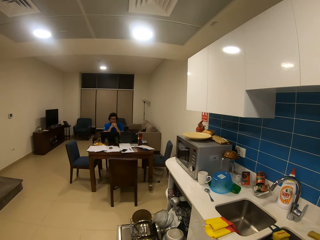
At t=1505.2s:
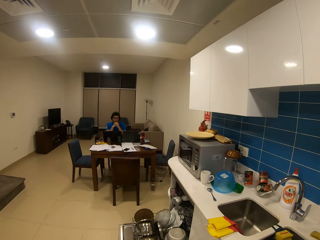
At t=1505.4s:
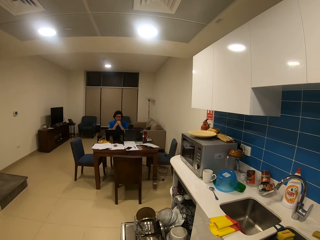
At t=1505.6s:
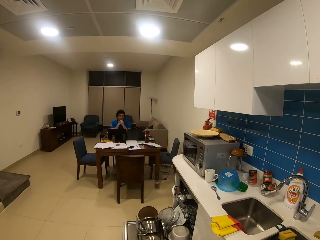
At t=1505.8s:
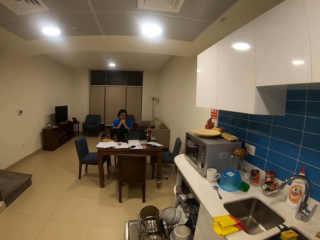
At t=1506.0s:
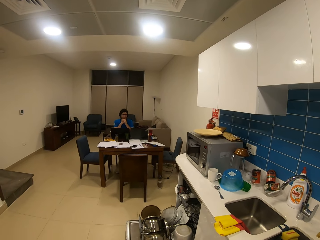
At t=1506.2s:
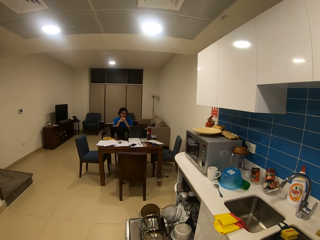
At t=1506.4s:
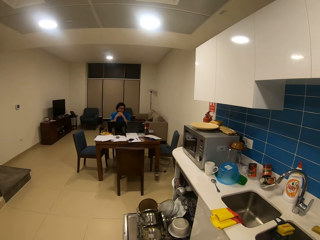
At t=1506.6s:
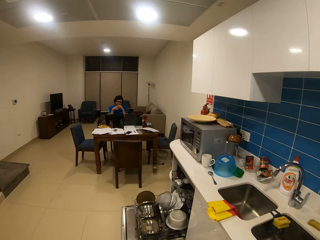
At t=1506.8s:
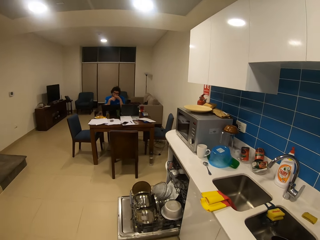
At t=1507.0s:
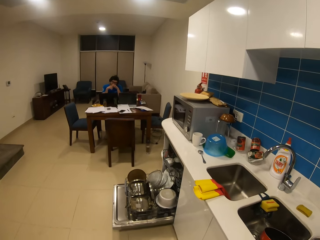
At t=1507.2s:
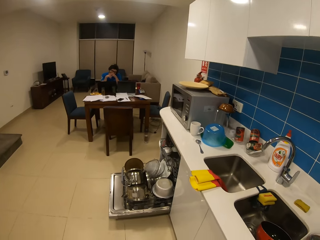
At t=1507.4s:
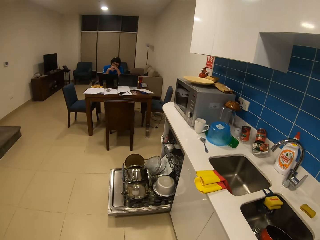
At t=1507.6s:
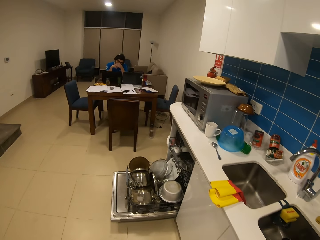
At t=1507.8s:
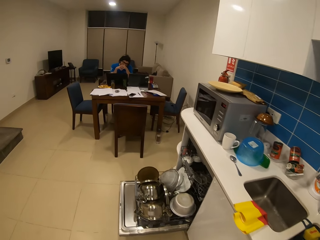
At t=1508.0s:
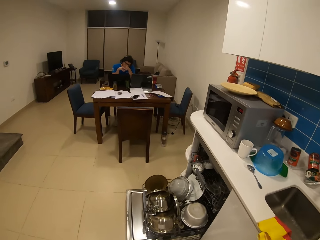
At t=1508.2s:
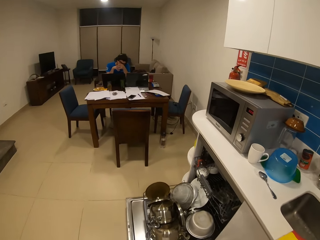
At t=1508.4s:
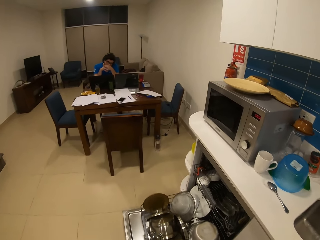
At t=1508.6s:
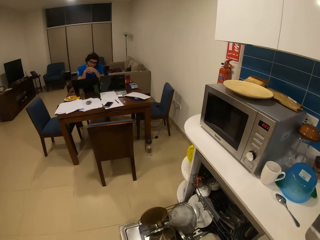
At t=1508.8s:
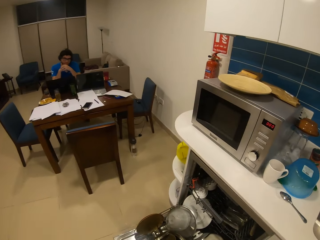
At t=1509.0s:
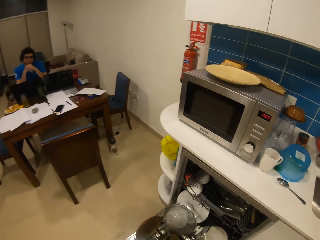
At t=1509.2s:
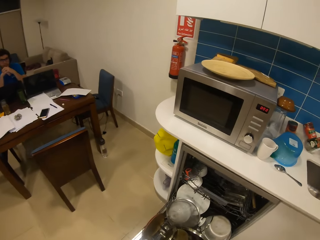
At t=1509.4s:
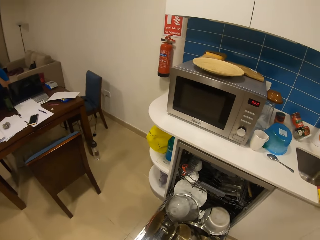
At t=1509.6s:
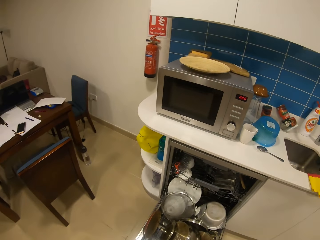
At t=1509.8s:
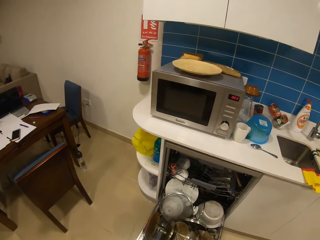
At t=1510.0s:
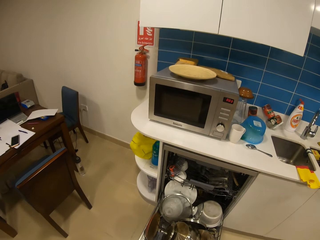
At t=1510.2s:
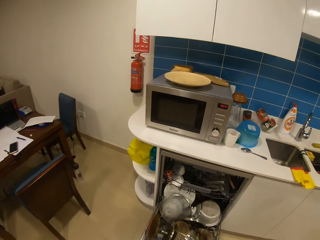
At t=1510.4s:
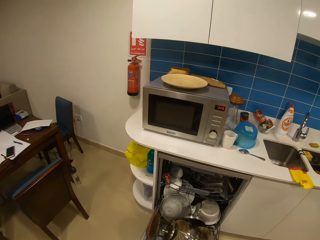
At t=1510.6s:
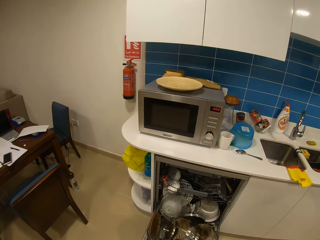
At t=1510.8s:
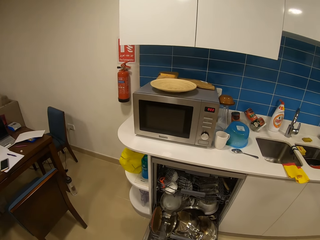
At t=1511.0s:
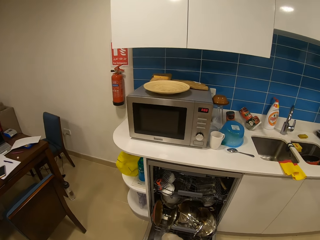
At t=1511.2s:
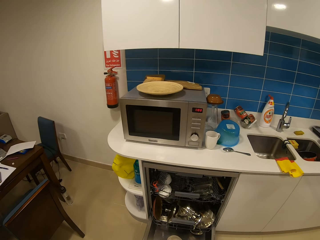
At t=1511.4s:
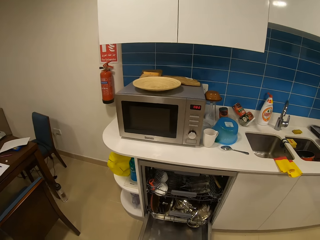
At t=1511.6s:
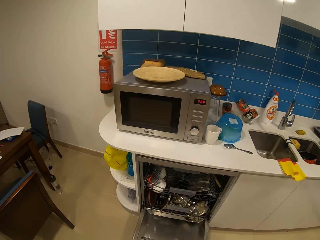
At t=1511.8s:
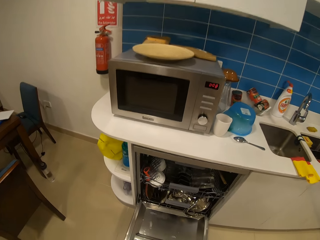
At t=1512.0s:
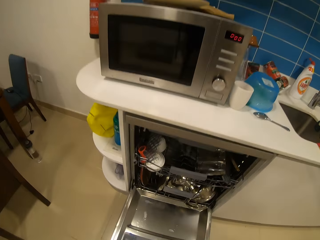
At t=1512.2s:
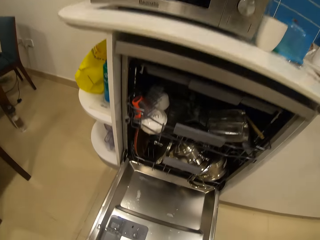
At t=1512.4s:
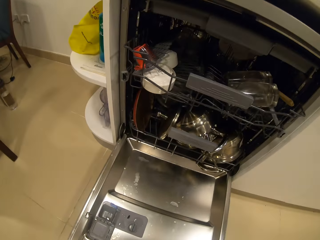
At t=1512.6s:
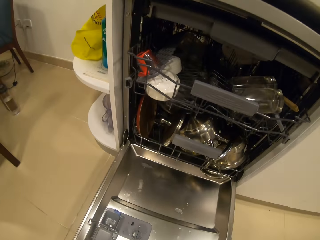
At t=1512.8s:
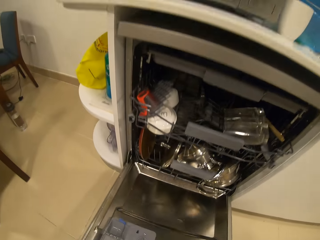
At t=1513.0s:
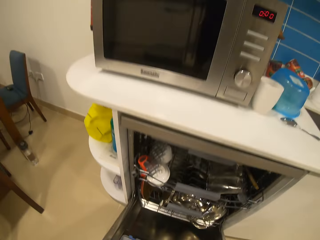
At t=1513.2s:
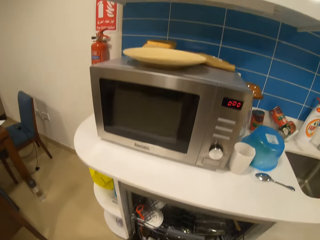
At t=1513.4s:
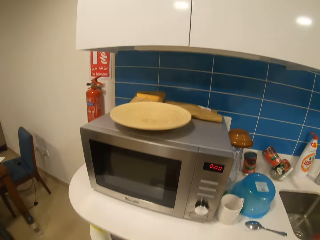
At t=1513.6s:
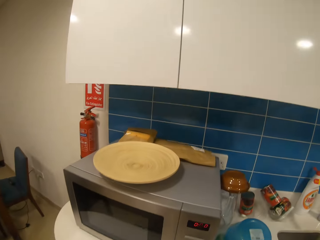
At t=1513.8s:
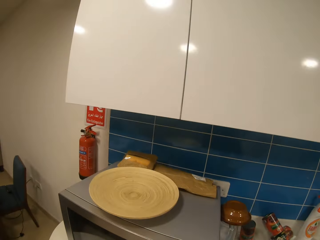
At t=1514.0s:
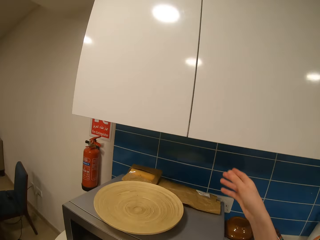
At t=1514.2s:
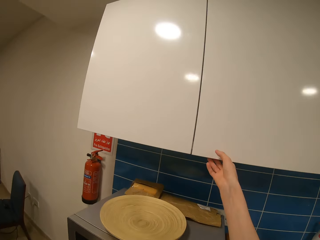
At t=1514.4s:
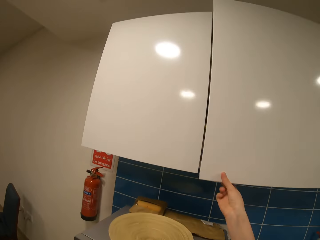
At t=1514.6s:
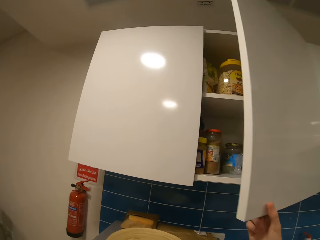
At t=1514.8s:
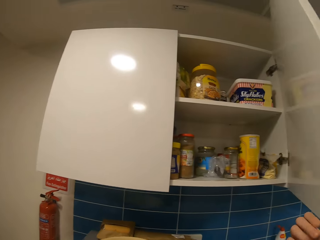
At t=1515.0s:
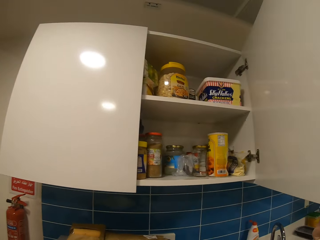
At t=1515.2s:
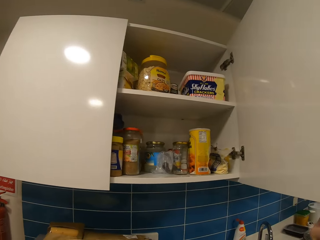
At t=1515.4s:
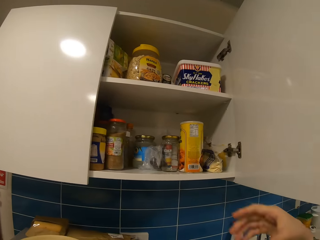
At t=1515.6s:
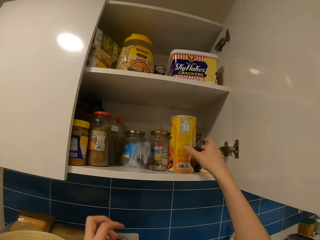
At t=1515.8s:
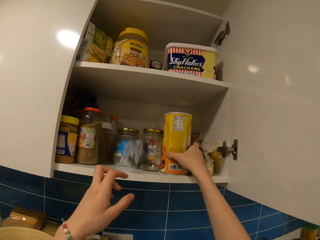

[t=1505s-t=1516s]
The camera wearer walks across the house to the dishwasher. They push the dishwasher drawer. They close the dishwasher door. They open the cabinet door.

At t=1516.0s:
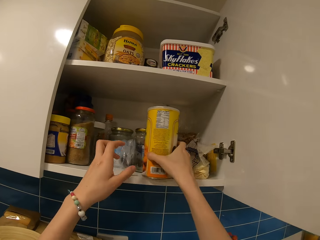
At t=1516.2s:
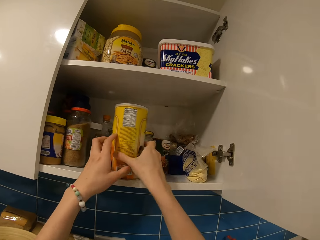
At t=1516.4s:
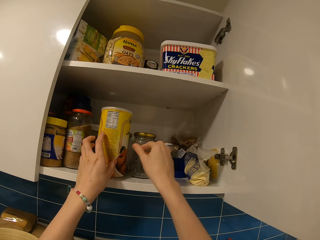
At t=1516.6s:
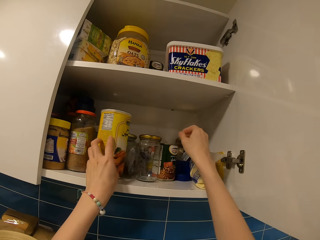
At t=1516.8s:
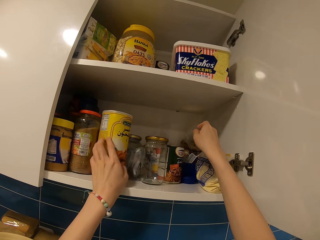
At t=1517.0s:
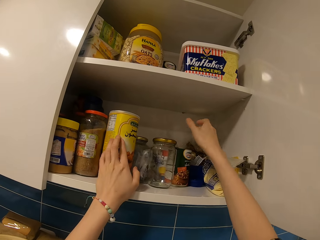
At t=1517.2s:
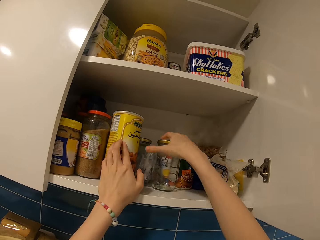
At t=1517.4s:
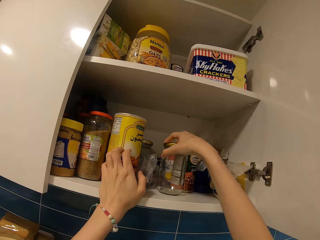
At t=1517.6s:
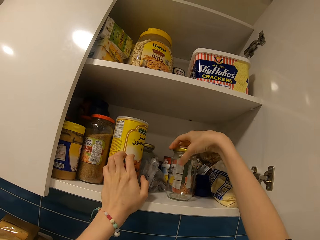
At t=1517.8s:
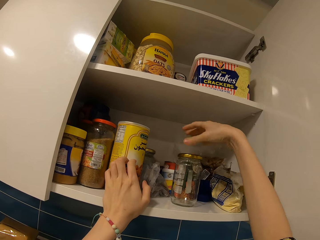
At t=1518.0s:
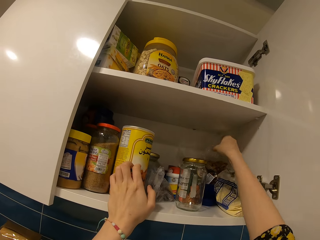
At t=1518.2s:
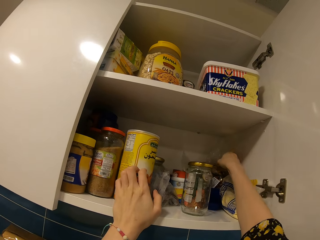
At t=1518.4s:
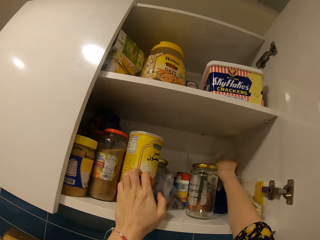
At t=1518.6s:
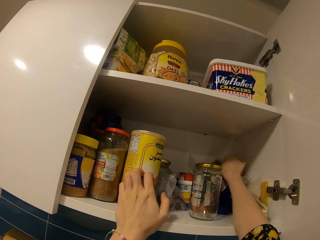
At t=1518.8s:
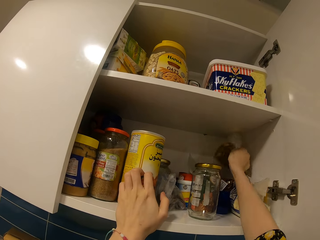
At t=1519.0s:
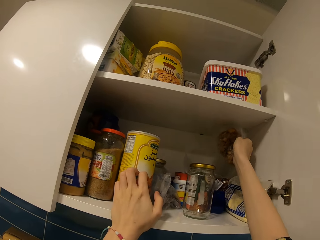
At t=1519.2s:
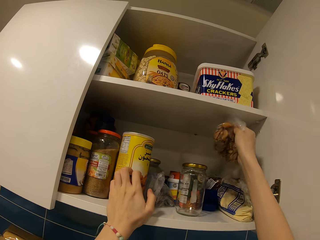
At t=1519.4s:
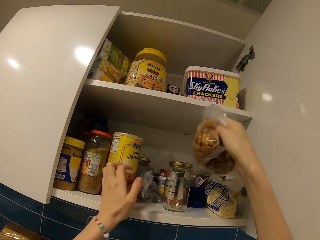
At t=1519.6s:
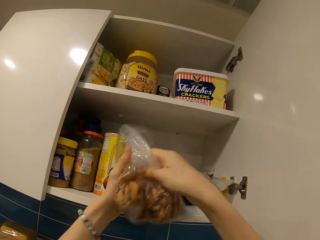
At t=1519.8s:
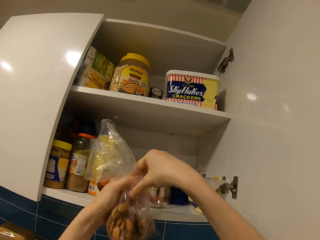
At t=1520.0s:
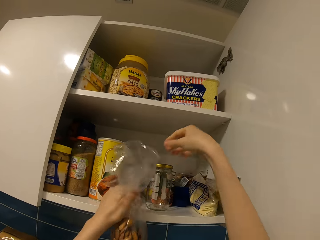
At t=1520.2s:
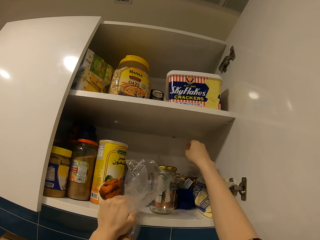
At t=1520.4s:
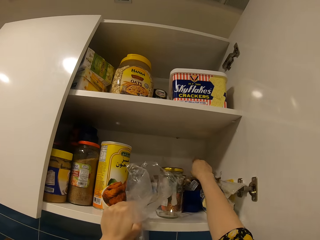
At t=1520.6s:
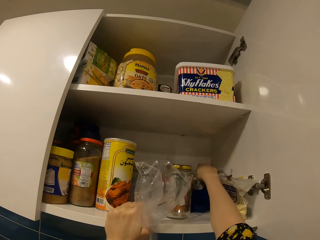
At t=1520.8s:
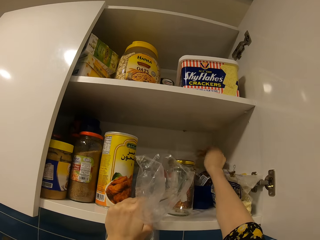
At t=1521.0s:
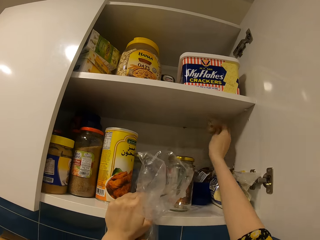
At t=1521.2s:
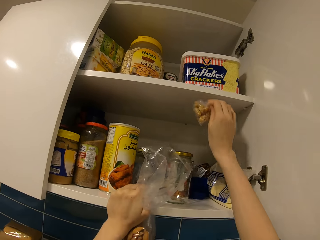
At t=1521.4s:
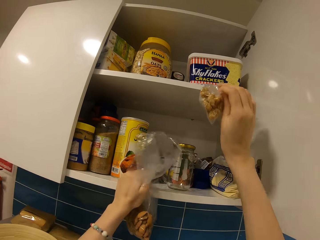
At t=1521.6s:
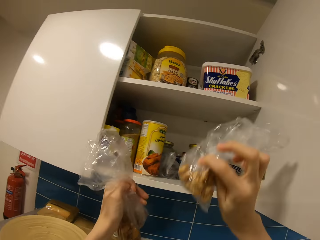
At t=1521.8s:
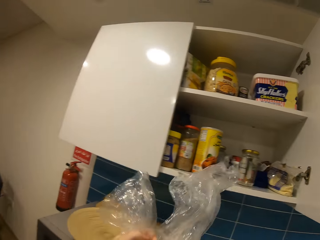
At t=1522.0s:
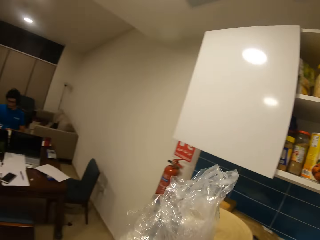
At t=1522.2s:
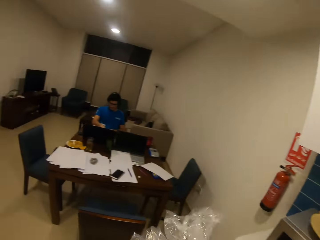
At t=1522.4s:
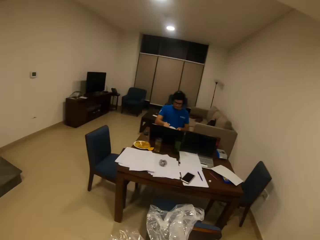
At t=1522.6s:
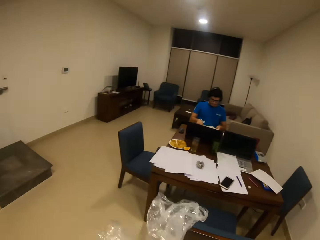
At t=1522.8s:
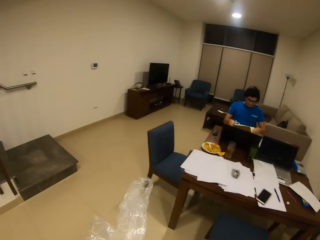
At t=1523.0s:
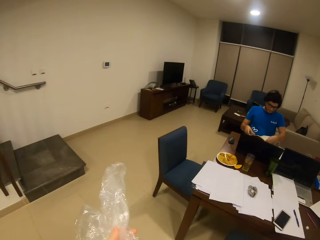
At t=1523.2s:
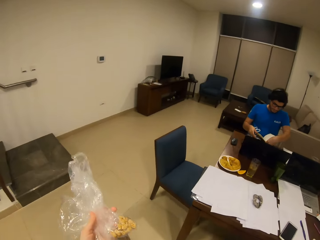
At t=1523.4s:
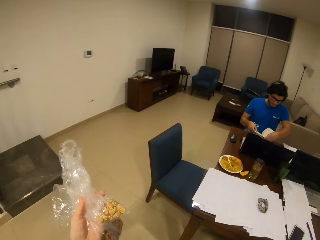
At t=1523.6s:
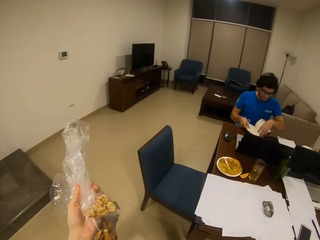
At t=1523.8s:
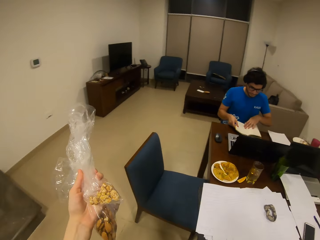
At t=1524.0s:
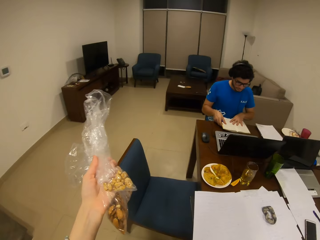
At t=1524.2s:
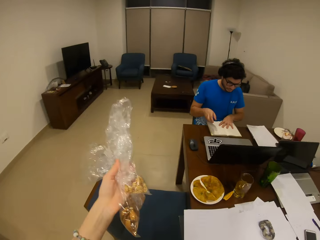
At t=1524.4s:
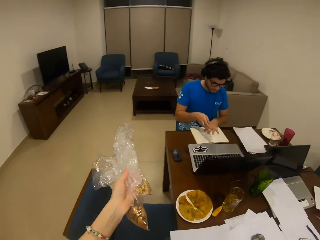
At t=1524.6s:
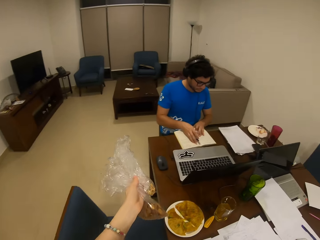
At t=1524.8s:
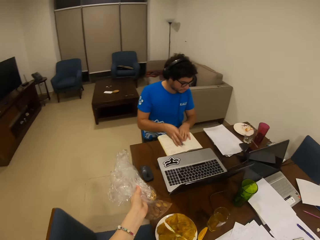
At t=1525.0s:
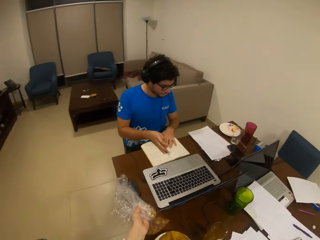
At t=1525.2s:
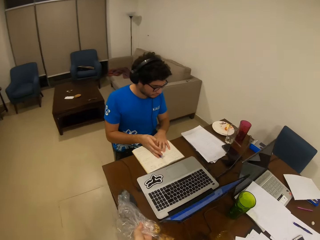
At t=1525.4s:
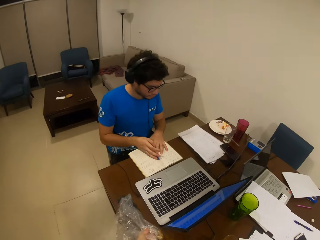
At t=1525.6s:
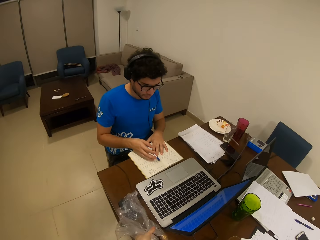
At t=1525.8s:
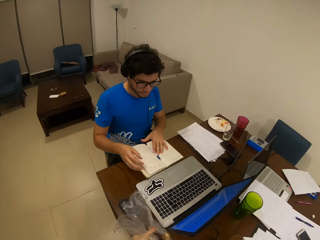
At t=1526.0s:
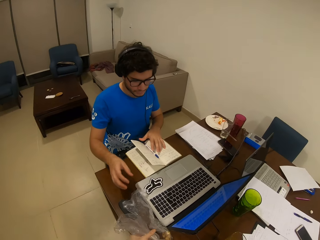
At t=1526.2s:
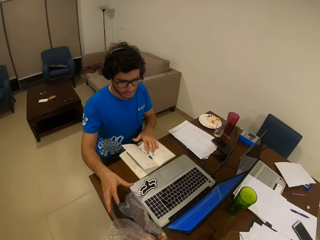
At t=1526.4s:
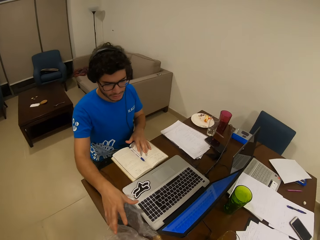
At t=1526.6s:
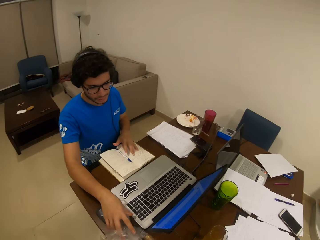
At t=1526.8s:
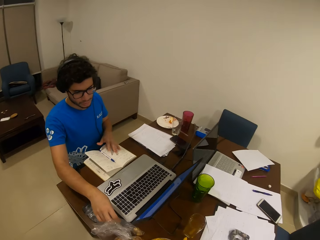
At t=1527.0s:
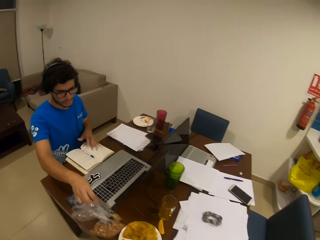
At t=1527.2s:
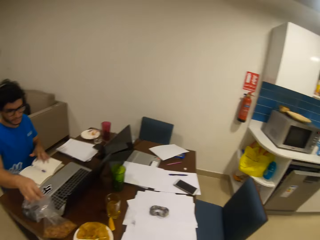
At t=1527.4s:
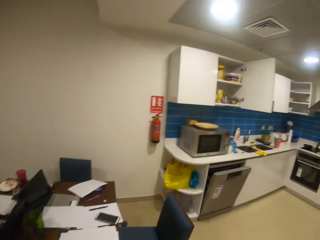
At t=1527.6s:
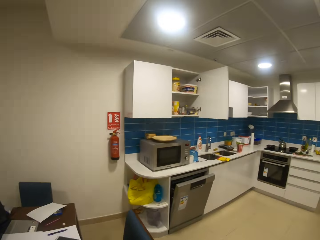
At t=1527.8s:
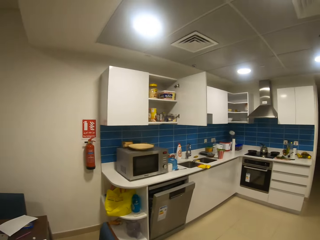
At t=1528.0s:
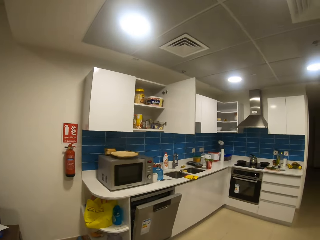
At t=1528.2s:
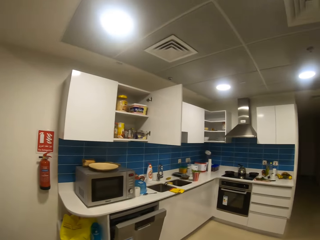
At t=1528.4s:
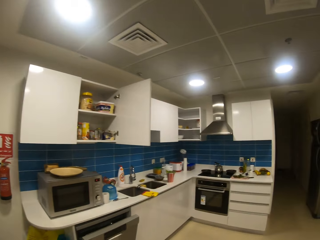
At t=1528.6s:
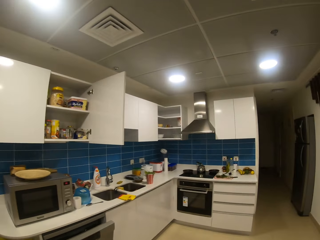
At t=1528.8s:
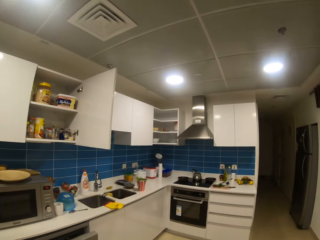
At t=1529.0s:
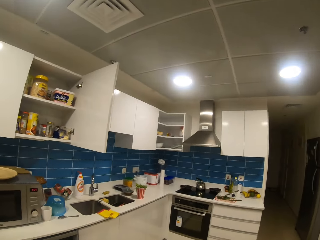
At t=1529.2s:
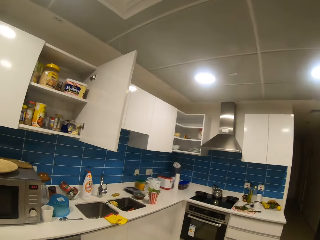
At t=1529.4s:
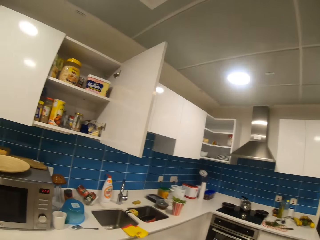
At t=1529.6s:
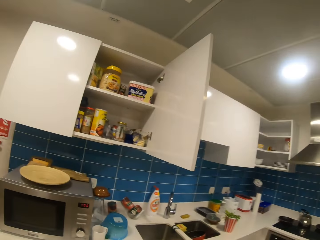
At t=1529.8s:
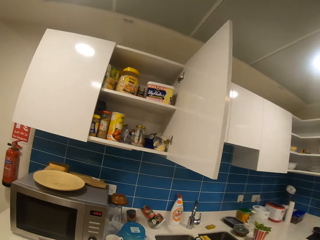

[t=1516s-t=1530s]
The camera wearer moves the container in the kitchen cabinet. They move the container in the kitchen cabinet again. They pick up a paper bag from the cabinet shelf. They pick up a paper bag from the cabinet shelf again. They walk across the house to a man. They put the paper bag on the table. The man takes the paper bag. The camera wearer walks across the house to the kitchen.
